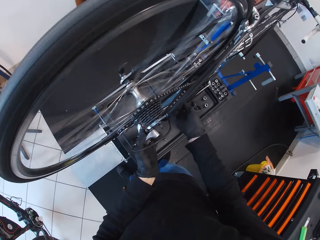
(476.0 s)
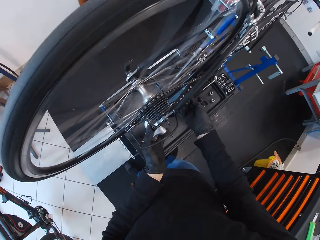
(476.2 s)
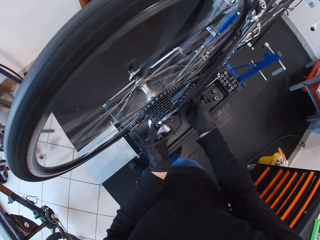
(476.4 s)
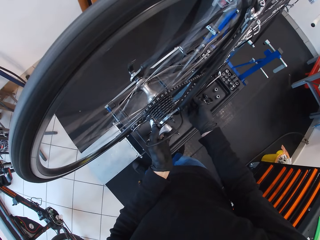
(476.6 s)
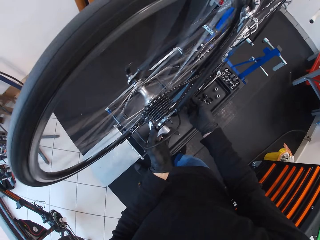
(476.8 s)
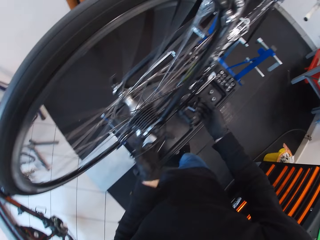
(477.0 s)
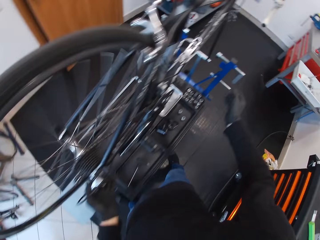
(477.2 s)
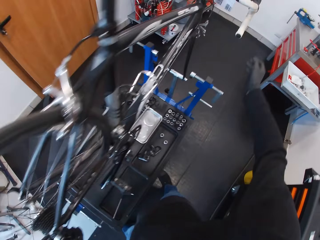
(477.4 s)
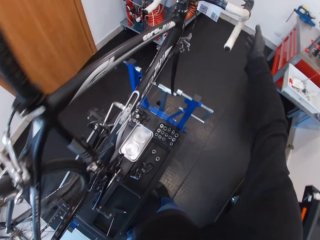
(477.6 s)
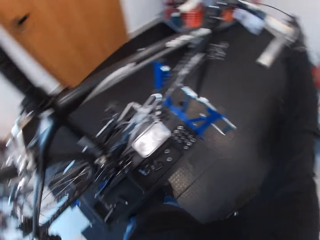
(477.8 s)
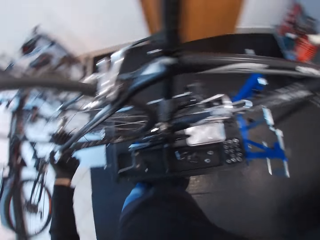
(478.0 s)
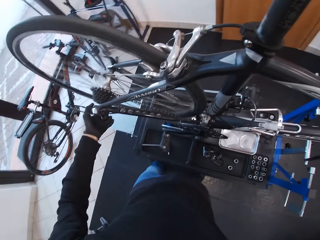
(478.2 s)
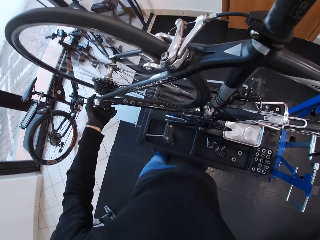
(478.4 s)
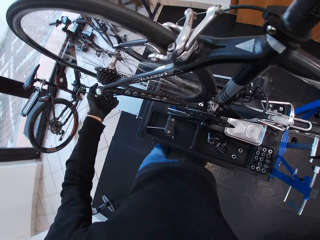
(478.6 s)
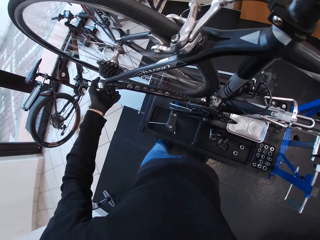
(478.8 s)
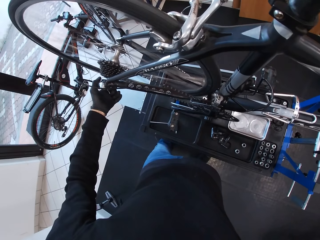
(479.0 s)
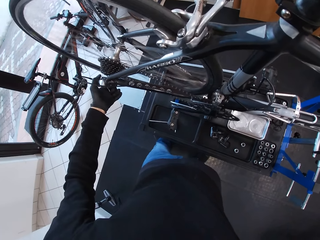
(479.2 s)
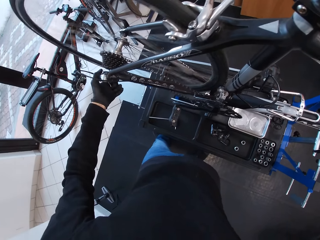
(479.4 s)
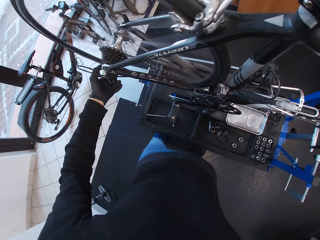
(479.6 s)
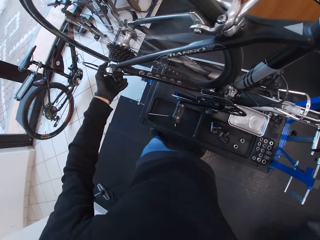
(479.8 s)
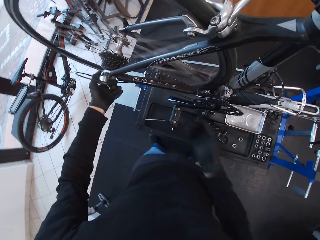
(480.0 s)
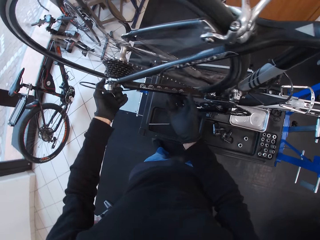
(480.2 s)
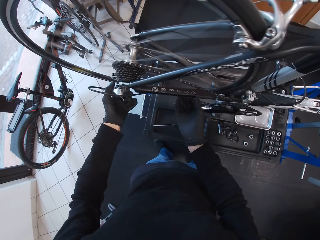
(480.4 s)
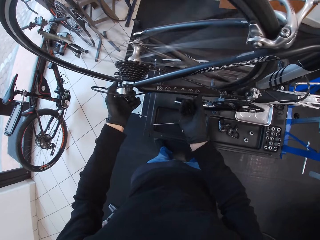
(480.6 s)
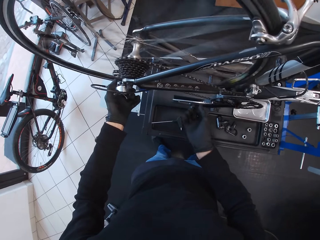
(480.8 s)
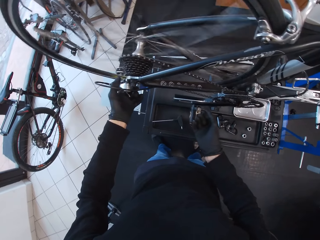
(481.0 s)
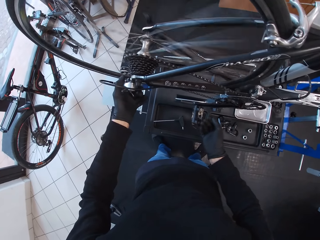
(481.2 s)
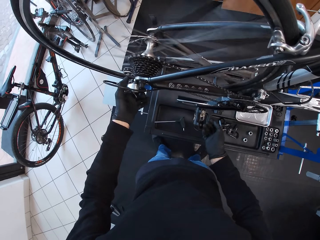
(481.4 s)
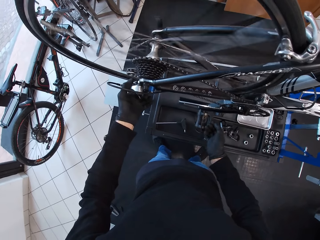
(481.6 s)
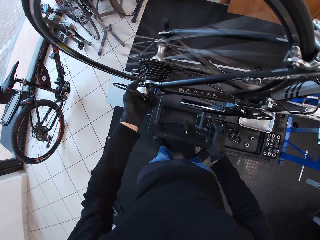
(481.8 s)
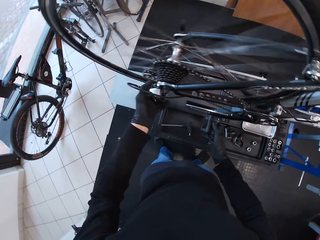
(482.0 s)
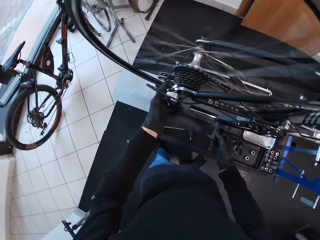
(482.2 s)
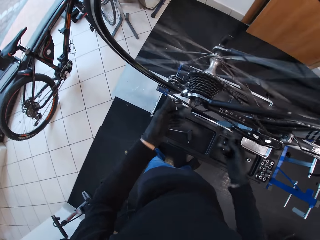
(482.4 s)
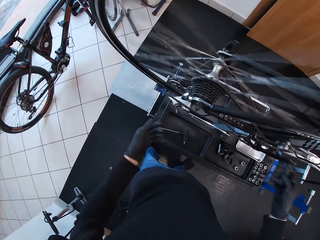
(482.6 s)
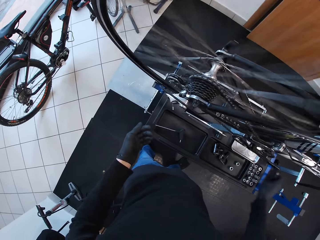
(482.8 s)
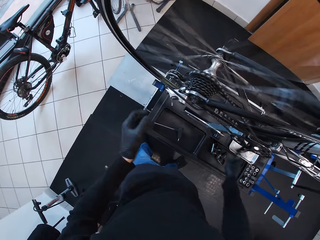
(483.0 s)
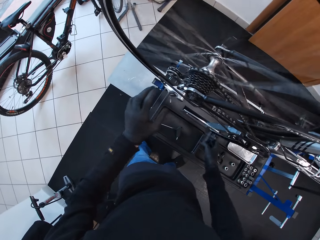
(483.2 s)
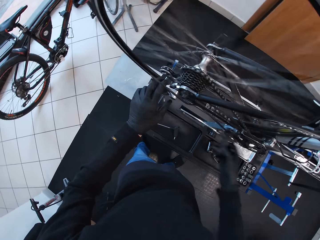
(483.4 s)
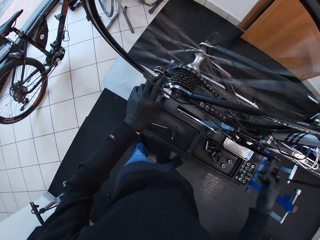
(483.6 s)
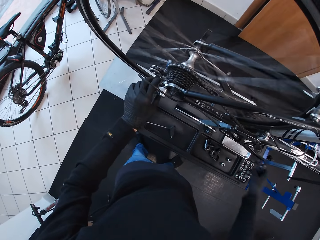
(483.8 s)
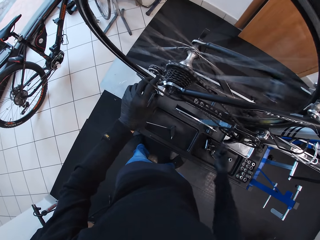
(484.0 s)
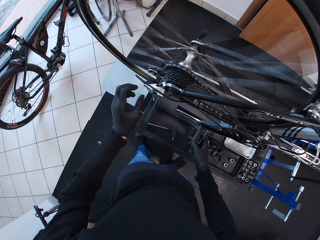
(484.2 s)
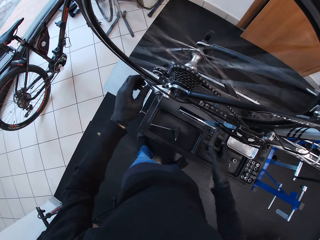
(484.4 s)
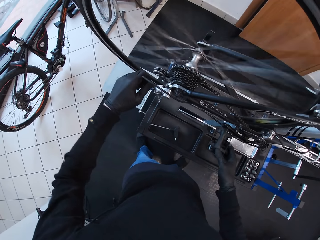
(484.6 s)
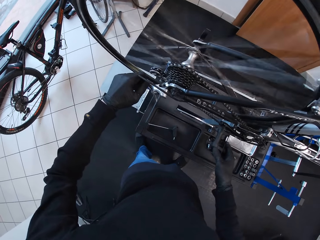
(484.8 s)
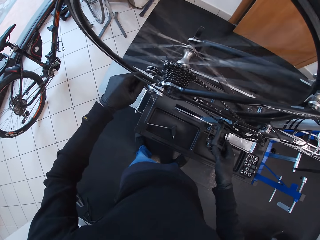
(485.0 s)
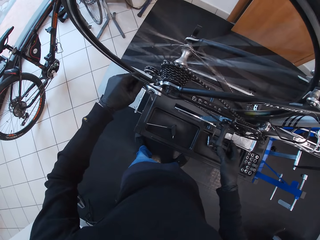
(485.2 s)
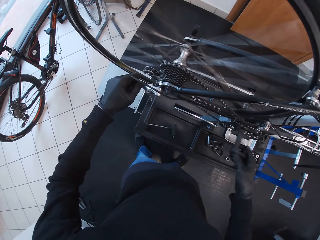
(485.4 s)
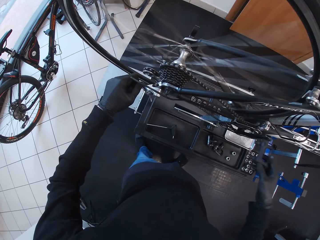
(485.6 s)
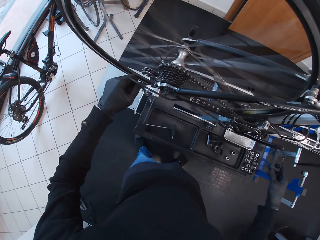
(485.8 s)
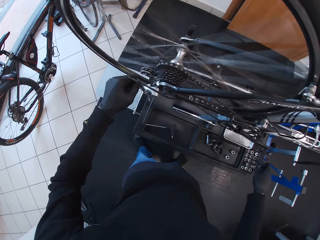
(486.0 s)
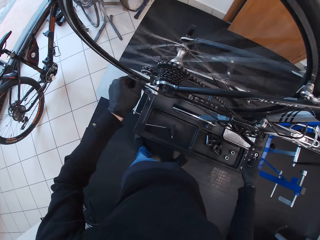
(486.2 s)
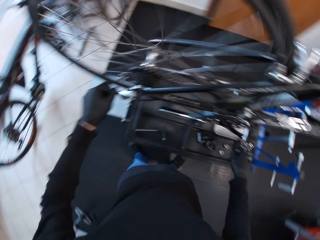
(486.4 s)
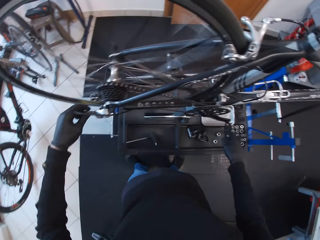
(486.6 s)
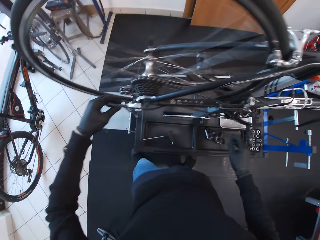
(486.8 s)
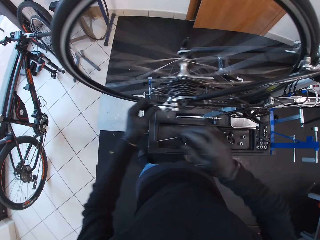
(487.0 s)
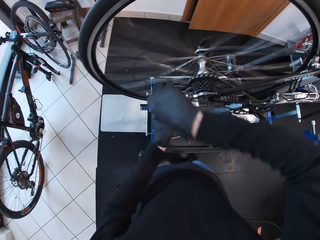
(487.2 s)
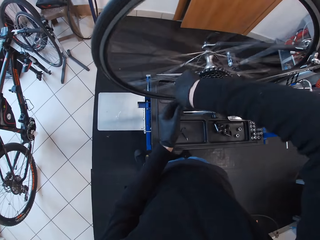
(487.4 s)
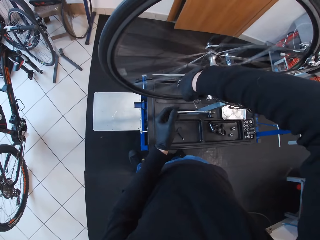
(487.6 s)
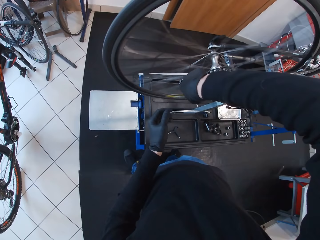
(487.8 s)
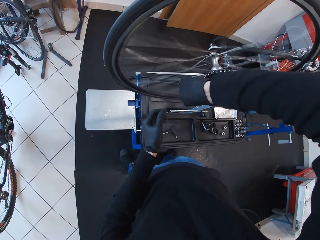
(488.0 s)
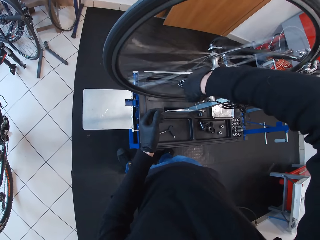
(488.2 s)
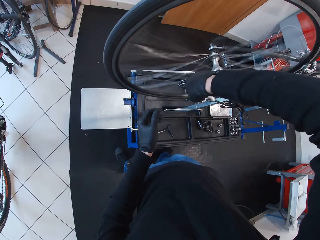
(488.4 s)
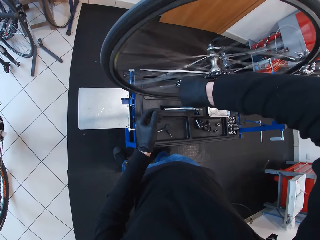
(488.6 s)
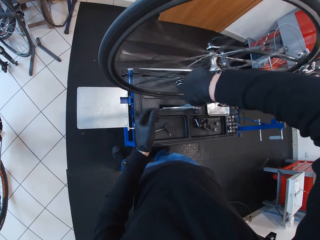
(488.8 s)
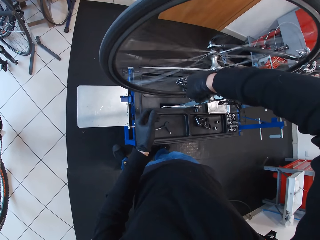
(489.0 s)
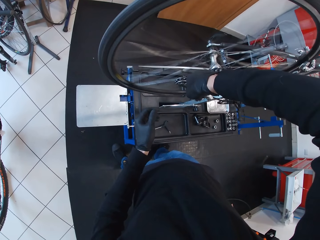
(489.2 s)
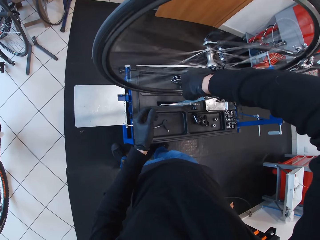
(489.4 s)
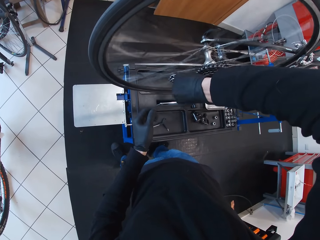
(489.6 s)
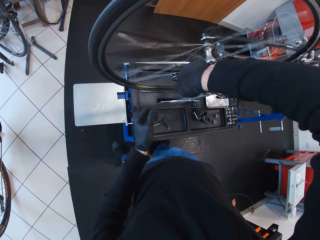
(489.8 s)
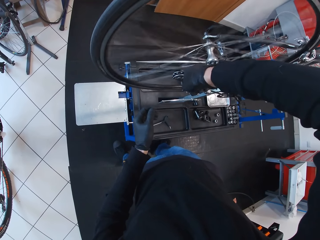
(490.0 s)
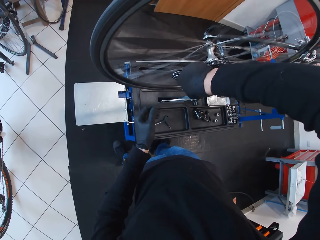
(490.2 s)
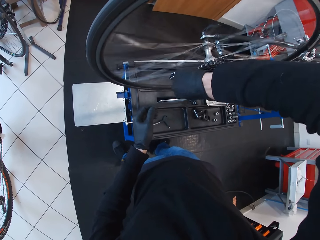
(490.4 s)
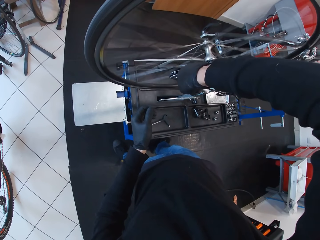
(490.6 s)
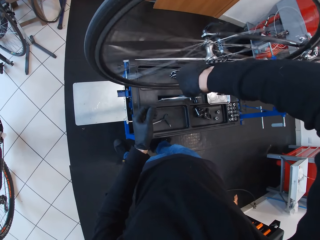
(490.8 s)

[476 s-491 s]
The camera wearer adjusts the chain with the right hand. They reach for the brake pad. They fix the wheel. They adjust the chain with the right hand. They rotate the pedal with the right hand. They spin the wheel using the pedals. They fix the wheel. They remove the hand from the gear. They adjust the rear derailleur with the left hand. They adjust the cable with the right hand.

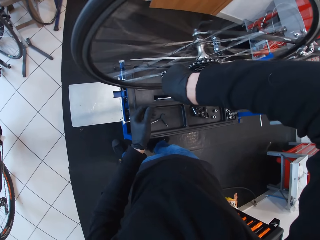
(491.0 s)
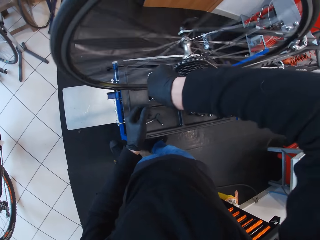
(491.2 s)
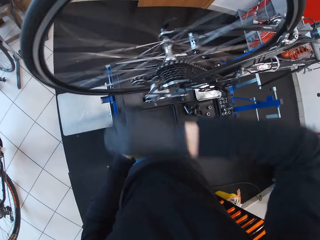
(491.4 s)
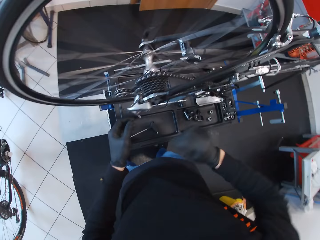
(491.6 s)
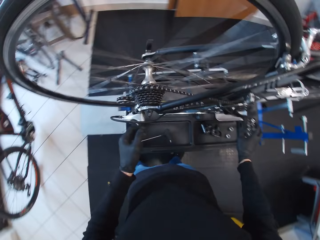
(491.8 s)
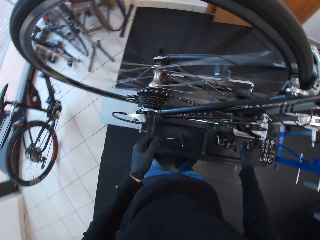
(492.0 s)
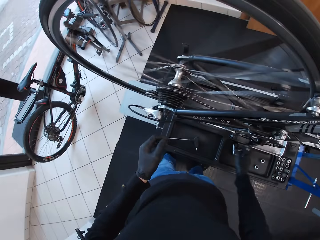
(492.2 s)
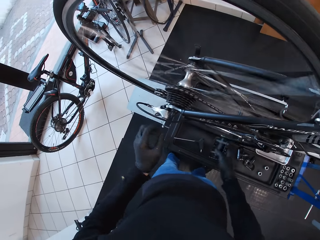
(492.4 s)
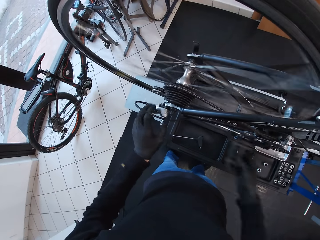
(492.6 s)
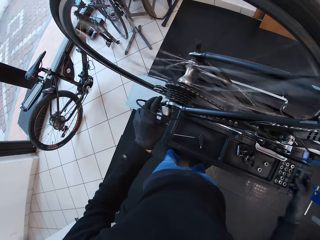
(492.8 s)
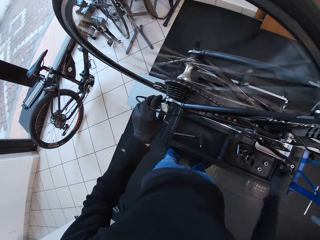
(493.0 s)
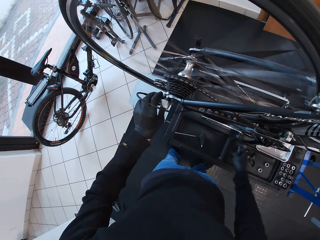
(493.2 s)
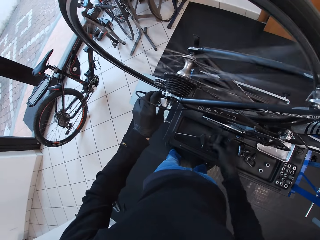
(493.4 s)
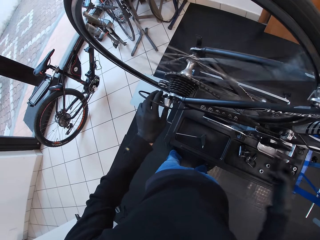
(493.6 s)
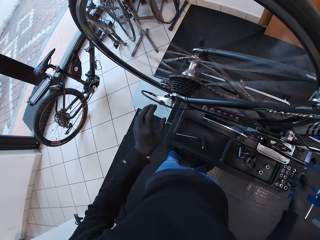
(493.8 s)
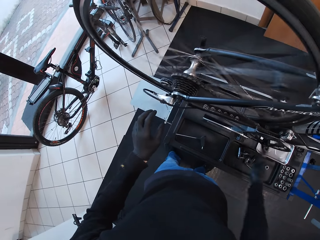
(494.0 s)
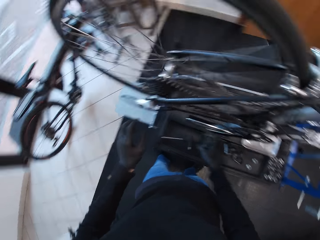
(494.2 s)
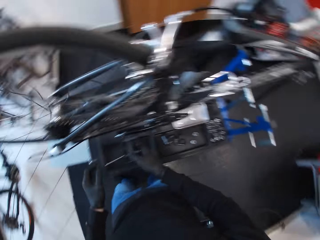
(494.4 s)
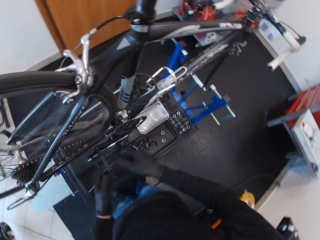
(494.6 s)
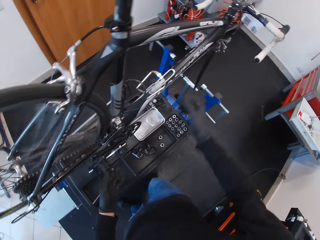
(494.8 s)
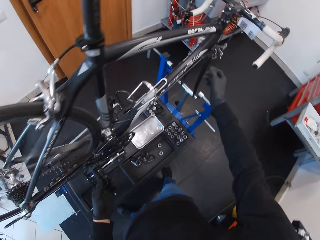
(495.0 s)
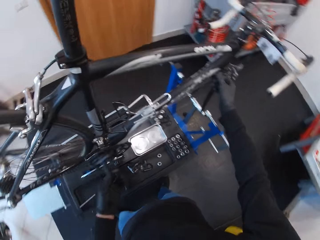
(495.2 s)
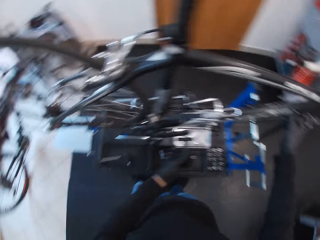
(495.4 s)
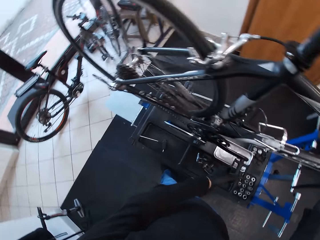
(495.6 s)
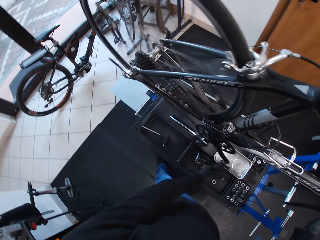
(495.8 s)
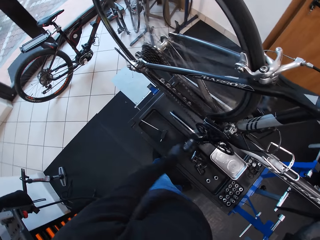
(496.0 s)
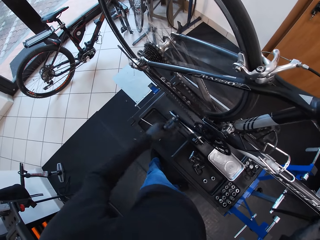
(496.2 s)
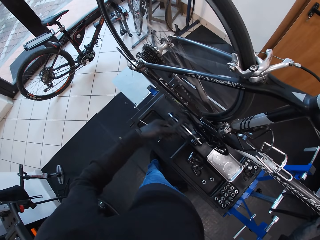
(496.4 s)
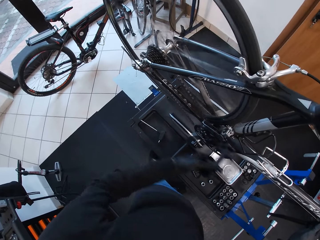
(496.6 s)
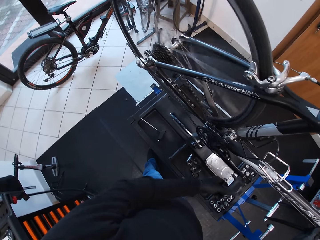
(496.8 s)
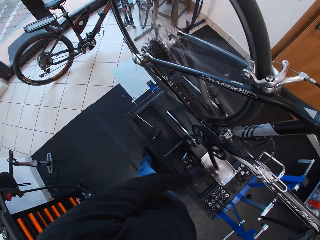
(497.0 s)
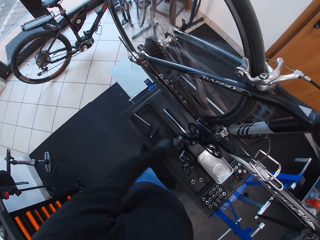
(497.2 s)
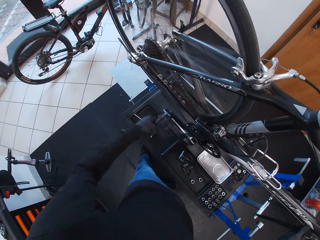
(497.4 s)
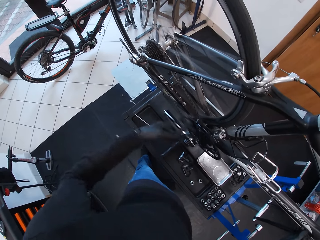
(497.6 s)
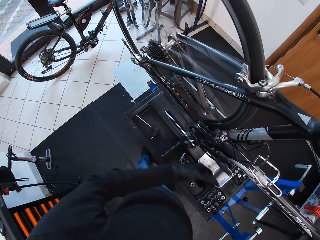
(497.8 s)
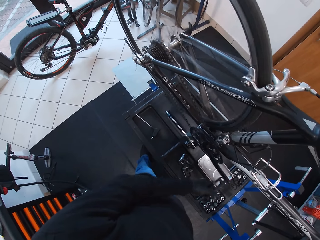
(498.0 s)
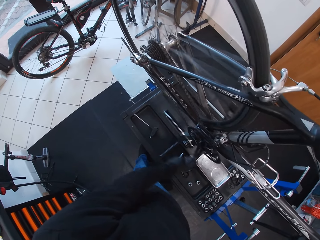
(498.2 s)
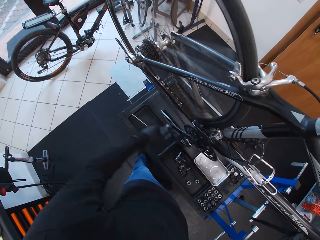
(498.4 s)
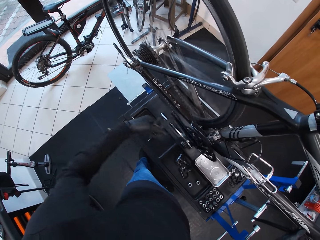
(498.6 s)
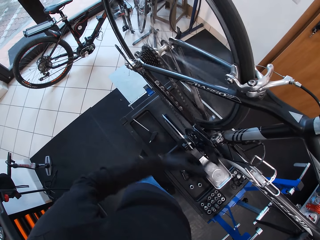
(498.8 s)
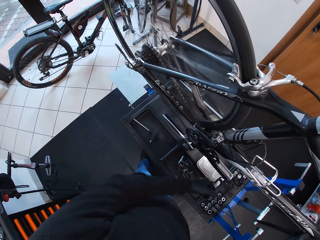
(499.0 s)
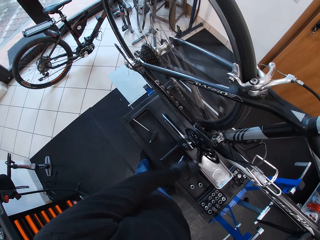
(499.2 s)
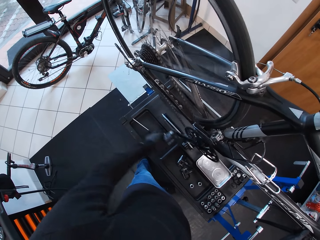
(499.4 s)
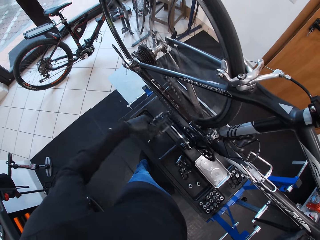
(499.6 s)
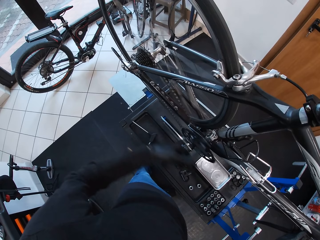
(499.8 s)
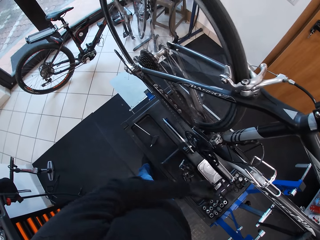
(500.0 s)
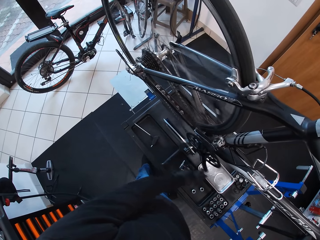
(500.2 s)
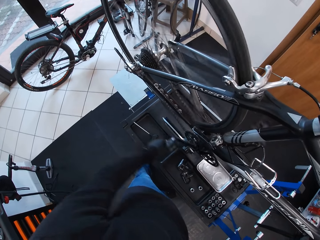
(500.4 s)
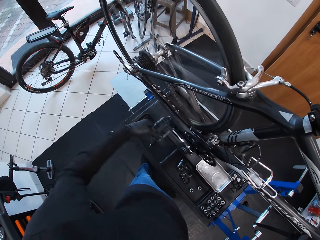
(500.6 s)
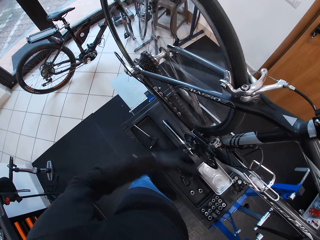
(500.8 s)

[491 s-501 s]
The camera wearer spins the wheel using the pedals. They rotate the pedal with the right hand. They hold the pedal with the left hand. They touch the front part of the bicycle with the right hand. They rotate the pedal with the left hand. They spin the wheel using the pedals.
